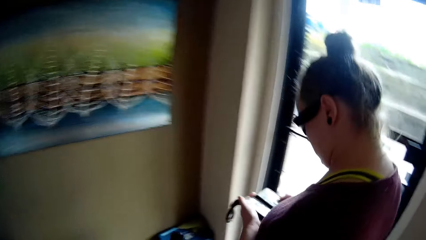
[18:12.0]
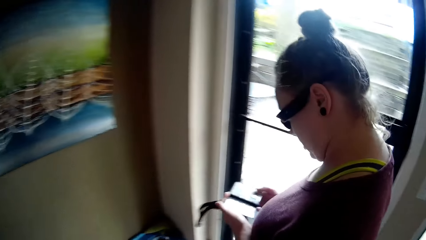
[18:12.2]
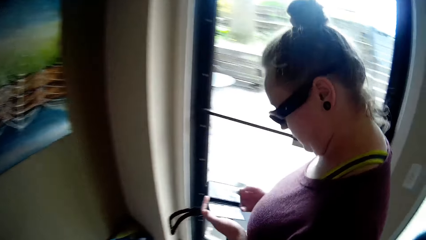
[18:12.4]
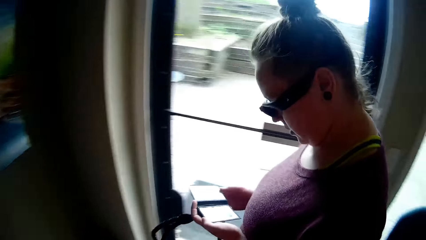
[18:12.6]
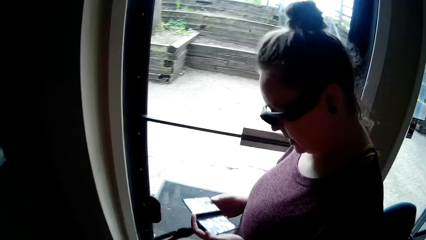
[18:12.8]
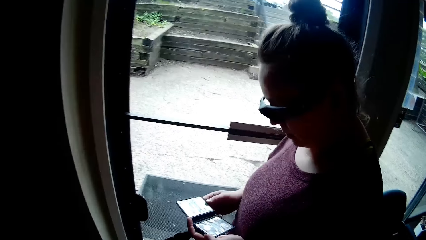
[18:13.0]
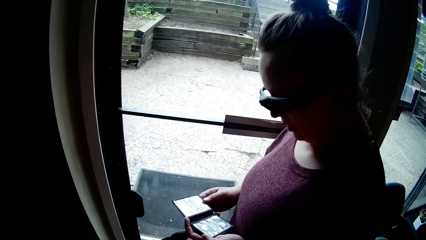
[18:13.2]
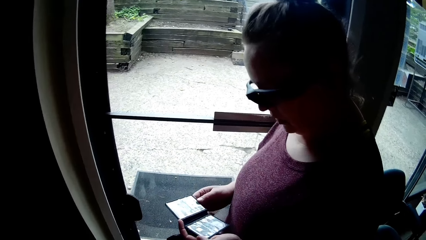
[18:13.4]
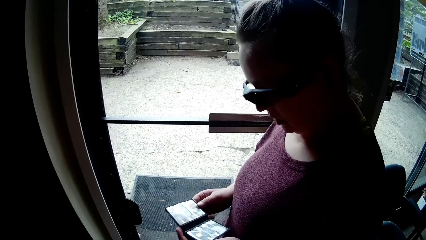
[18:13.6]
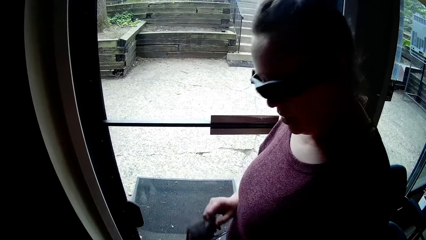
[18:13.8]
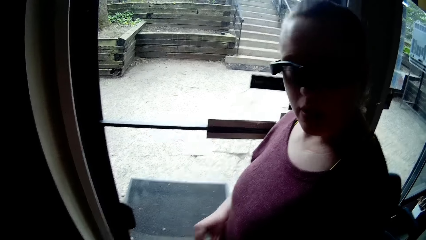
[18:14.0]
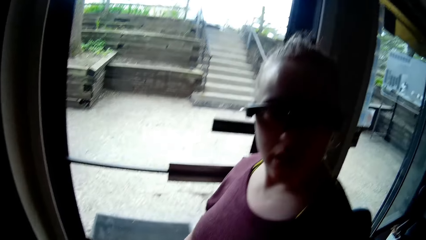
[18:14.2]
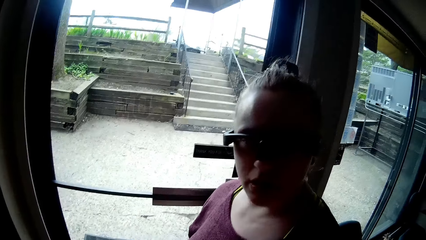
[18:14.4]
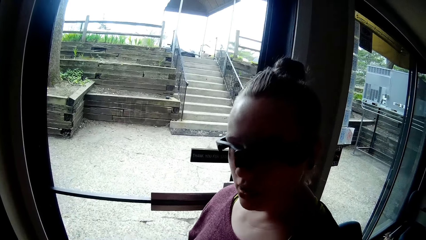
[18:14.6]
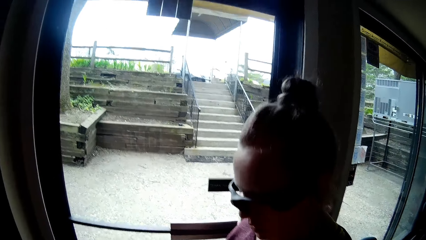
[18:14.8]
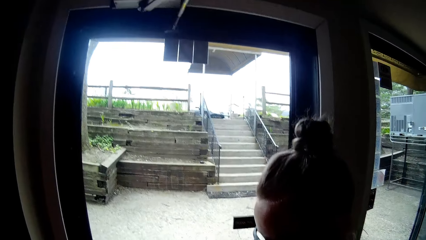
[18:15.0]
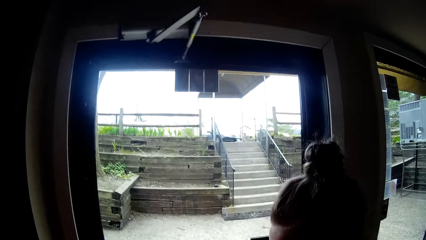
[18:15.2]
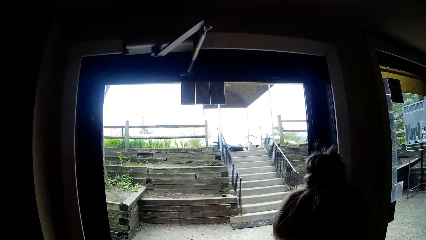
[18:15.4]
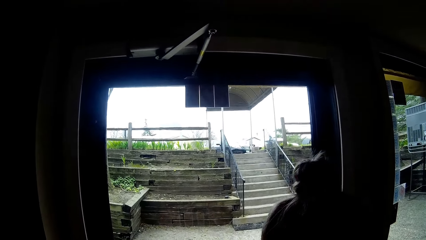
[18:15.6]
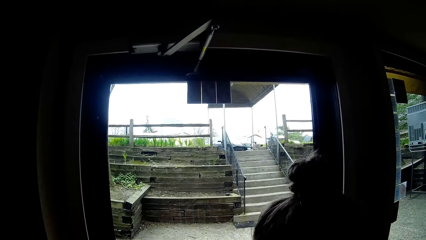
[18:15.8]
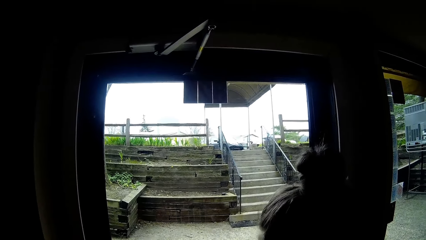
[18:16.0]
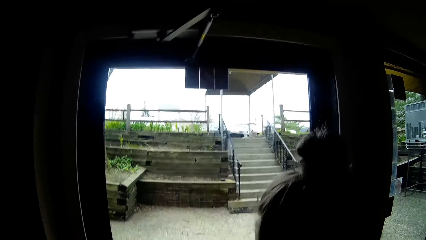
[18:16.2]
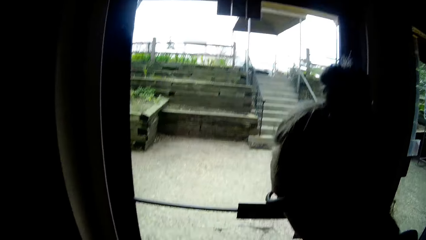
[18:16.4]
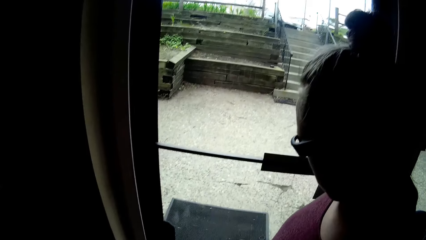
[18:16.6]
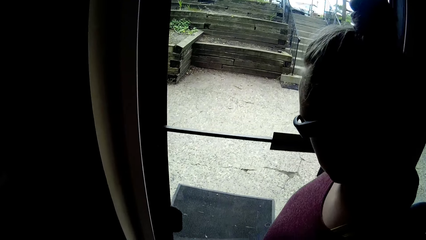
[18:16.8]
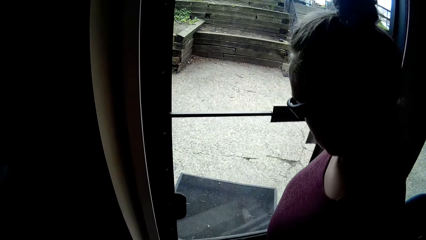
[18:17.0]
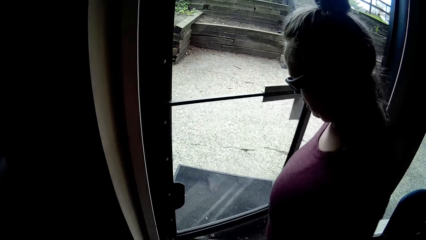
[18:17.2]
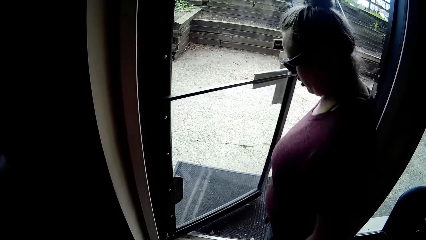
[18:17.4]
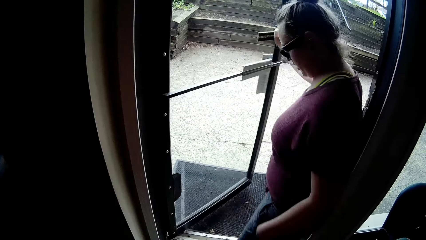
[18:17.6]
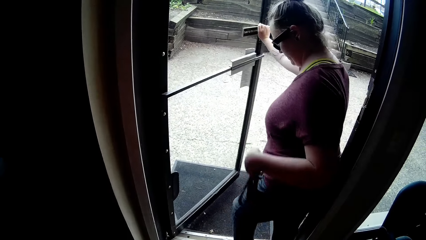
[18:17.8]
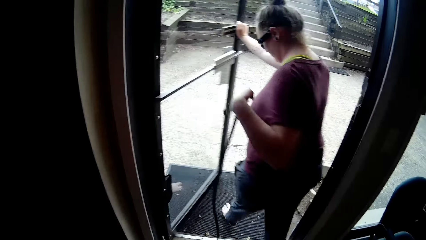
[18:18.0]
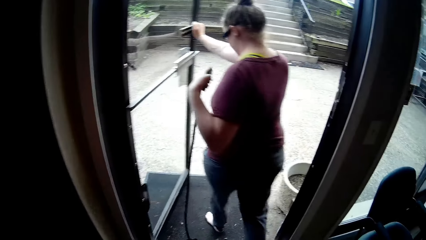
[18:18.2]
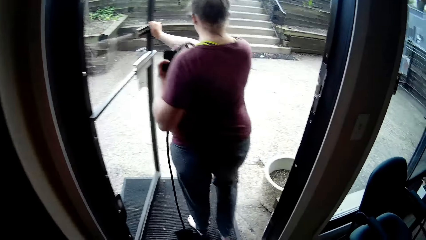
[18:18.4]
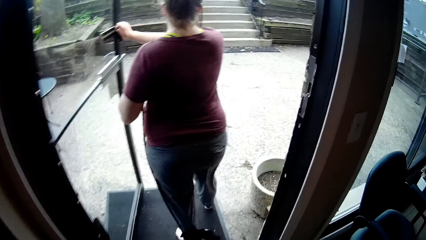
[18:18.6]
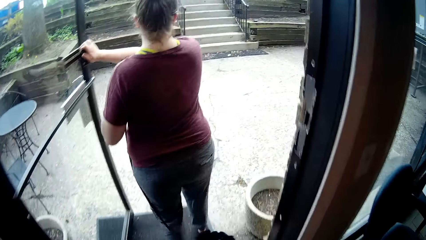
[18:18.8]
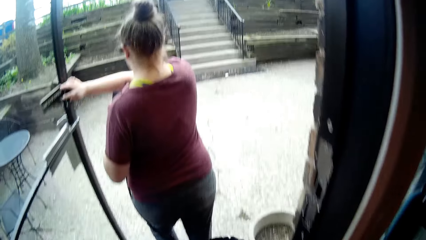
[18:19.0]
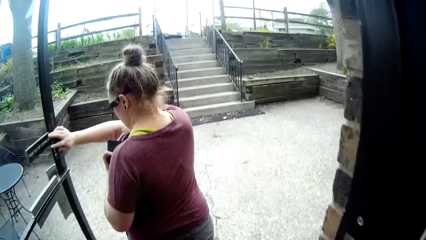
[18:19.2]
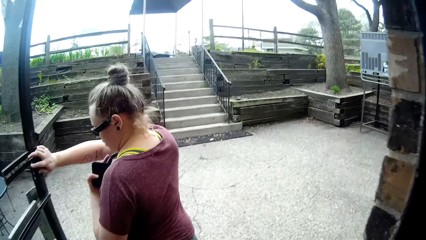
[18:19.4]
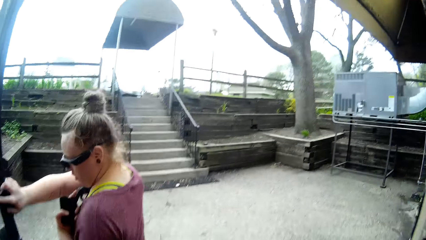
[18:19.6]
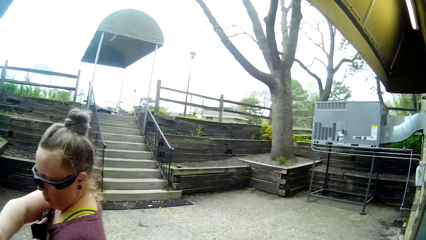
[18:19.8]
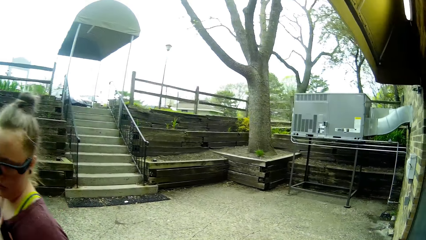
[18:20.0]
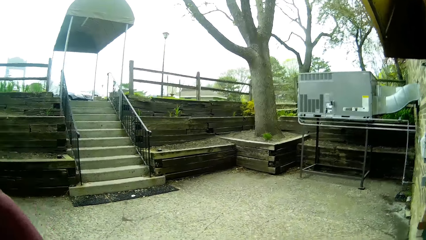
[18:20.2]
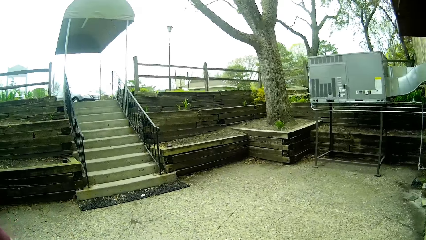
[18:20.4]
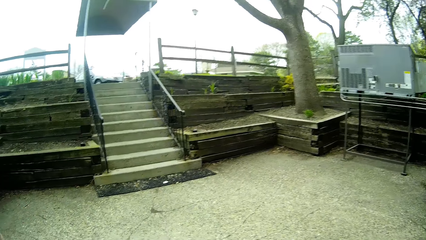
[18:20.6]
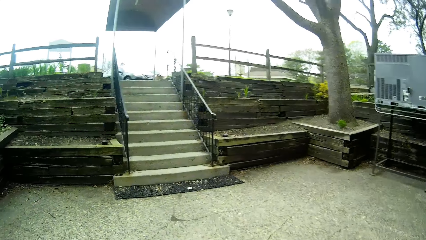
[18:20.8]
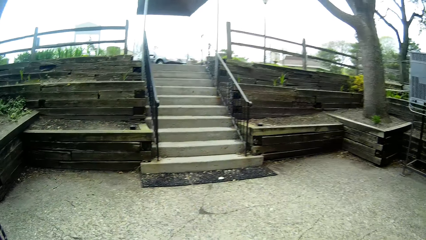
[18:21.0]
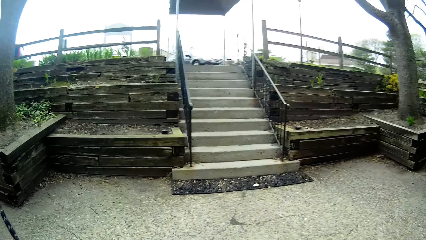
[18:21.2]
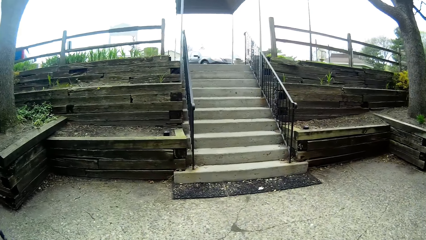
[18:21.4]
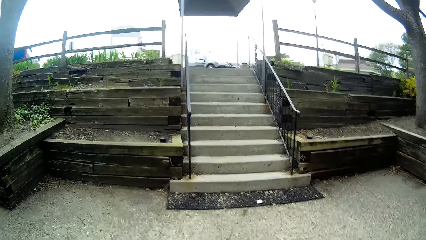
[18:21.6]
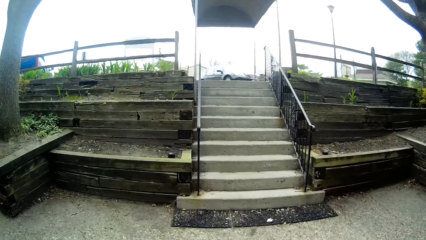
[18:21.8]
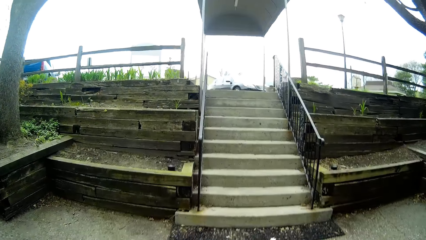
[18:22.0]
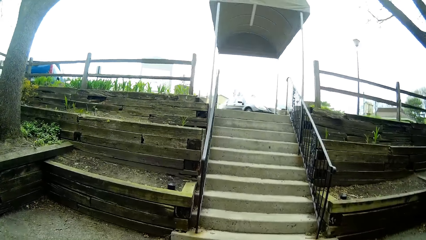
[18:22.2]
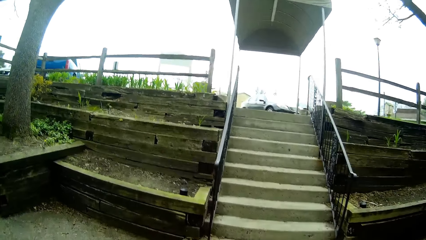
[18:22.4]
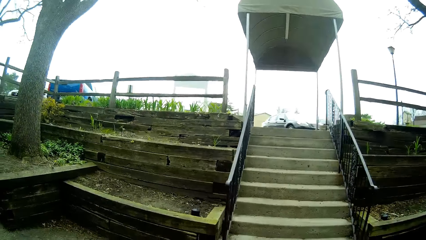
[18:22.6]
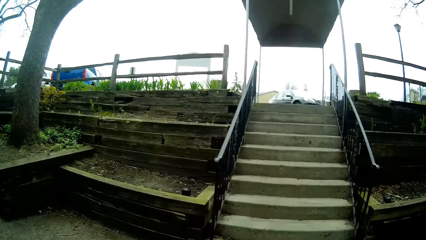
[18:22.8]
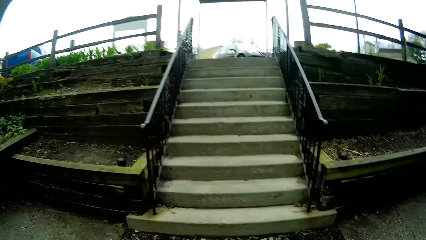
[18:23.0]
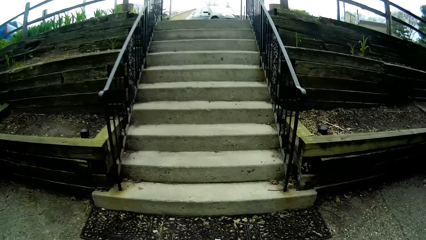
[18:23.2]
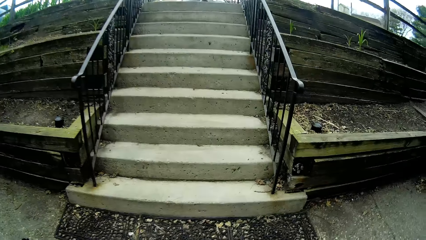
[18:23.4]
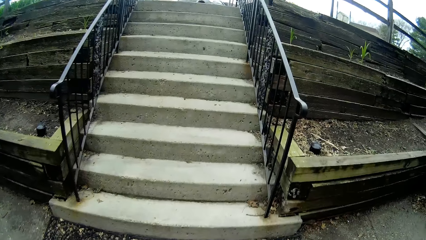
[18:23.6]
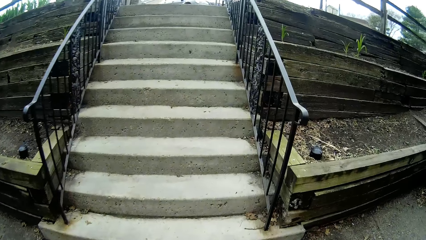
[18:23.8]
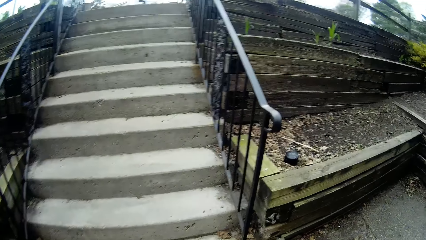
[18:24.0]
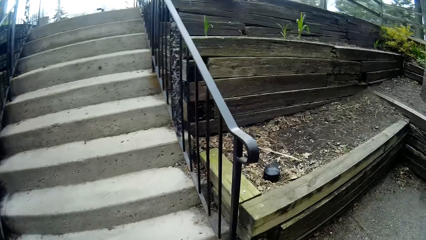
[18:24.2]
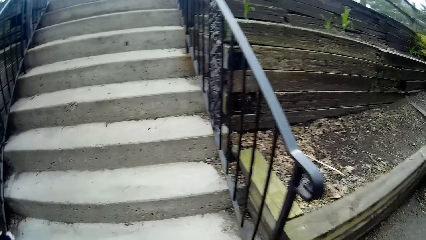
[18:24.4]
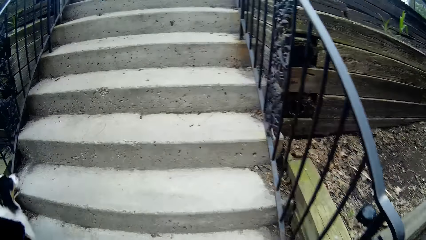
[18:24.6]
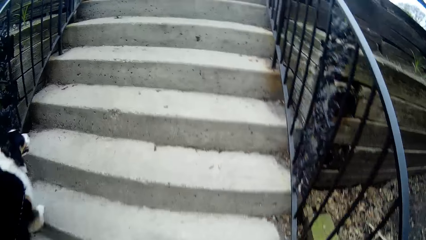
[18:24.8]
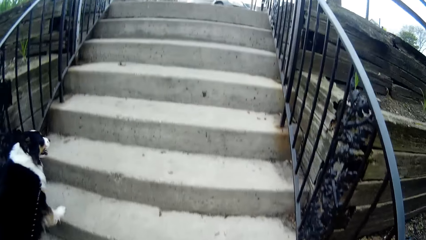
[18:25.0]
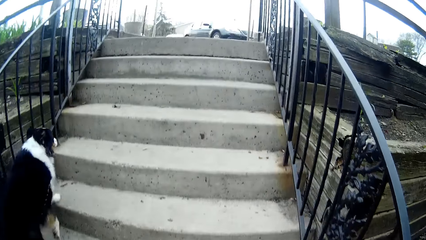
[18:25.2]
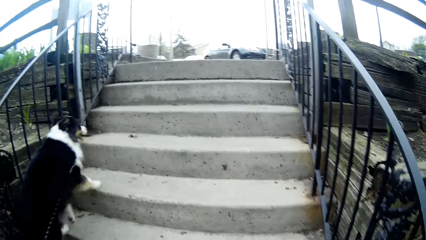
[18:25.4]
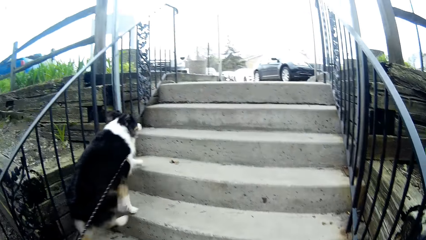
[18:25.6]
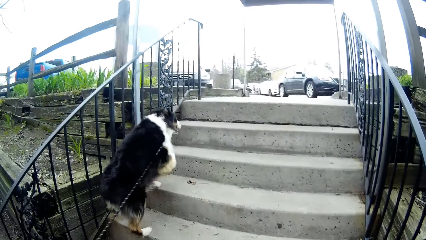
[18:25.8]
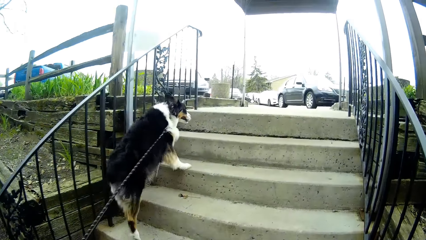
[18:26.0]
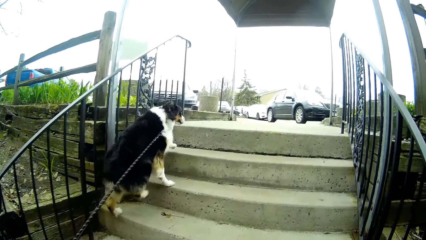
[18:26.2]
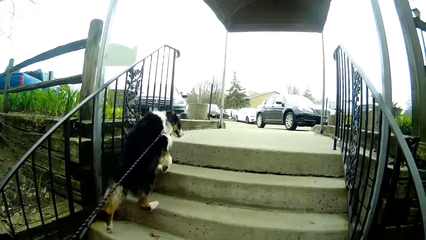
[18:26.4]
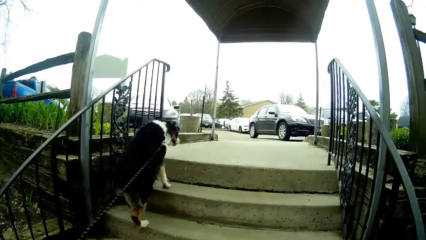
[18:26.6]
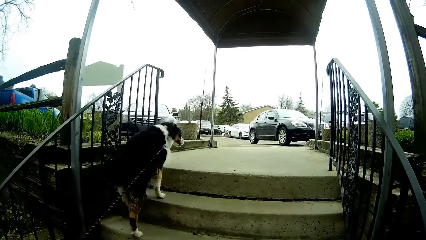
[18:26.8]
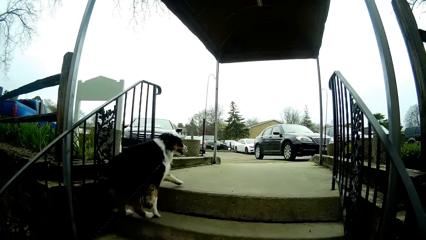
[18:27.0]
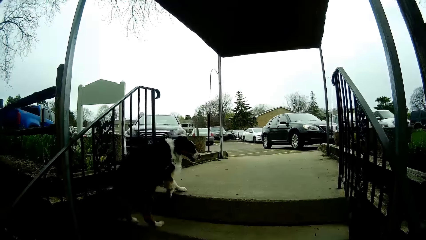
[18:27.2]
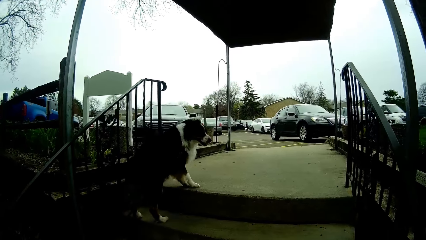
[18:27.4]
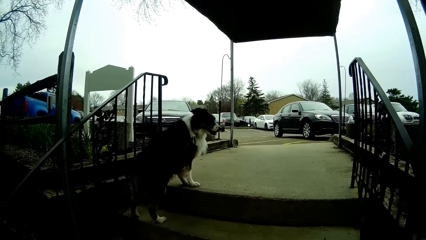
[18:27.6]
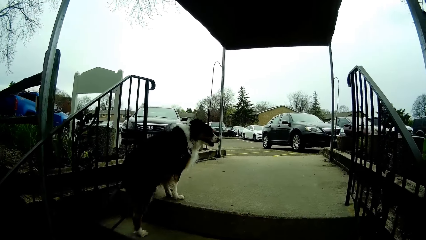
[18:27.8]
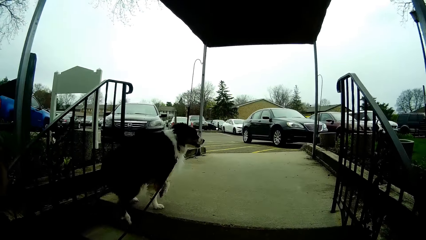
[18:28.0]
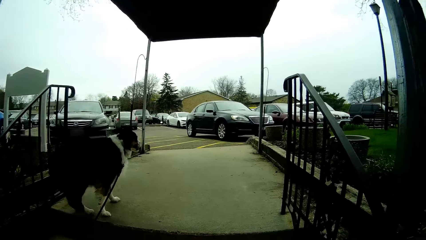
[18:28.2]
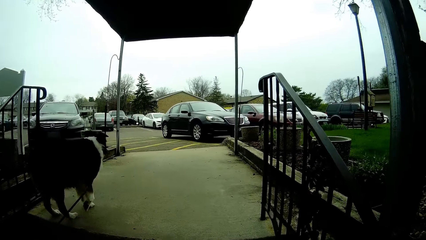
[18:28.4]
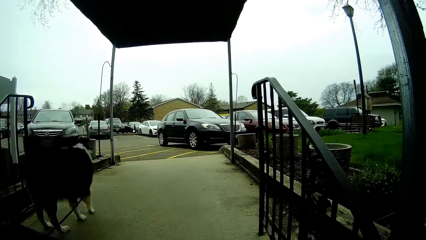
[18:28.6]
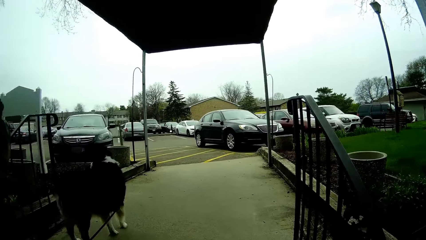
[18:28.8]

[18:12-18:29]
The woman holds the wallet in both hands. She closes the wallet with her right hand, turns to the side, opens the door of the house, walks out of the house and pulls the dog leash. The camera wearer walks out of the house. They climb up some stairs. A dog climbs up the stairs.
